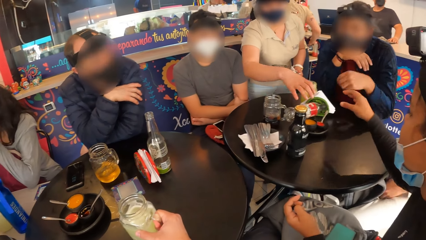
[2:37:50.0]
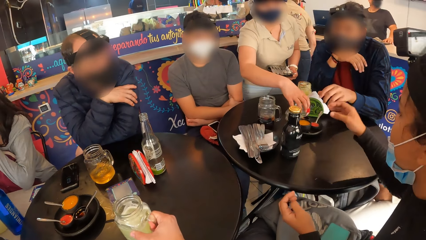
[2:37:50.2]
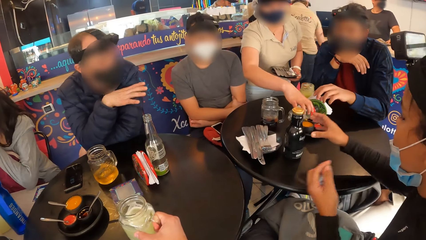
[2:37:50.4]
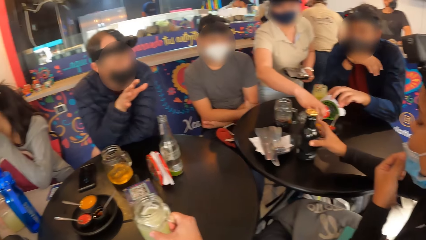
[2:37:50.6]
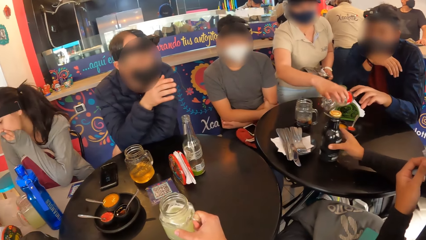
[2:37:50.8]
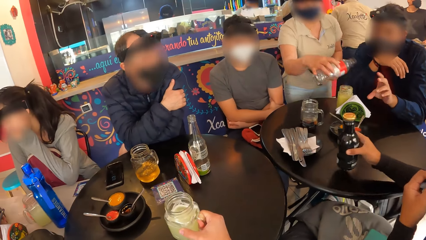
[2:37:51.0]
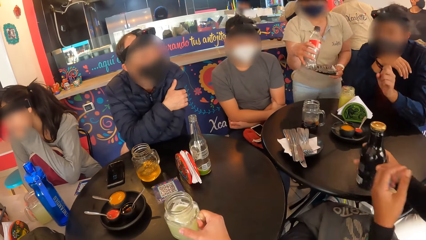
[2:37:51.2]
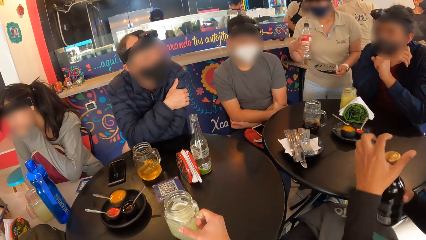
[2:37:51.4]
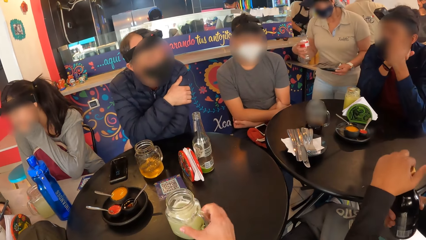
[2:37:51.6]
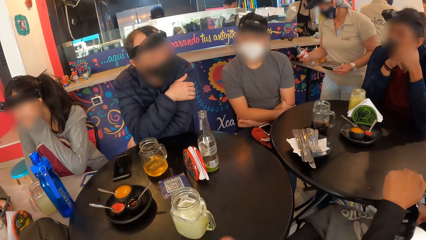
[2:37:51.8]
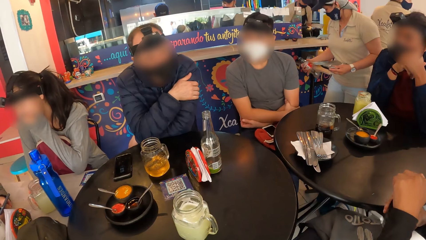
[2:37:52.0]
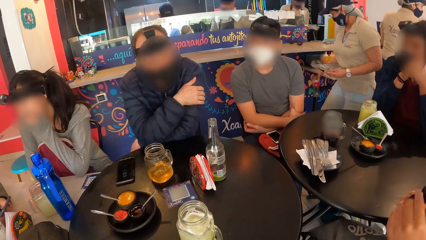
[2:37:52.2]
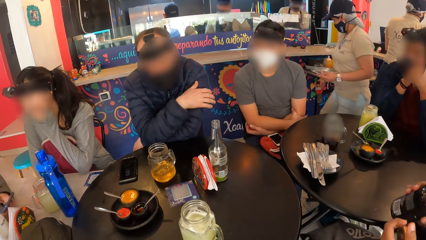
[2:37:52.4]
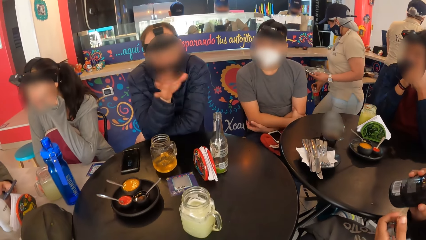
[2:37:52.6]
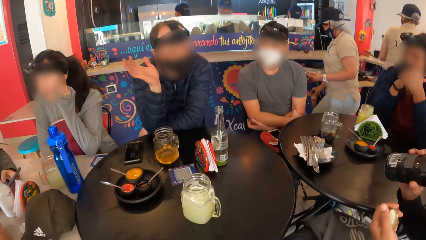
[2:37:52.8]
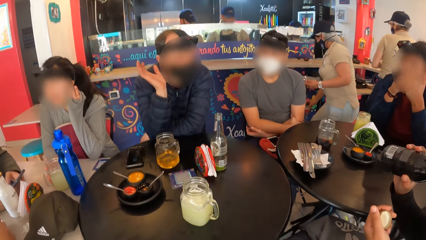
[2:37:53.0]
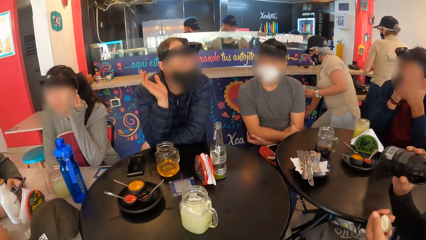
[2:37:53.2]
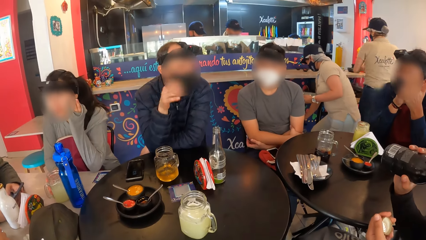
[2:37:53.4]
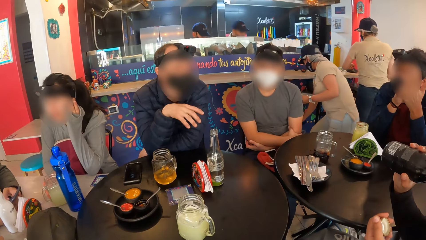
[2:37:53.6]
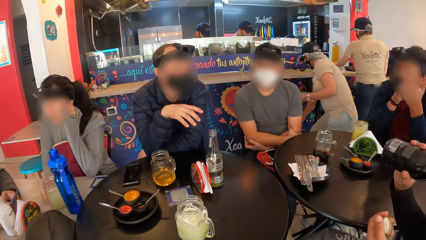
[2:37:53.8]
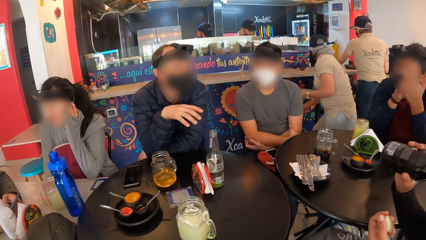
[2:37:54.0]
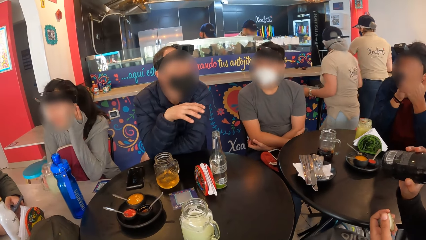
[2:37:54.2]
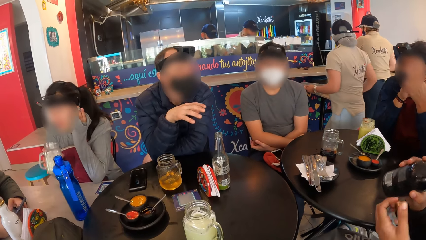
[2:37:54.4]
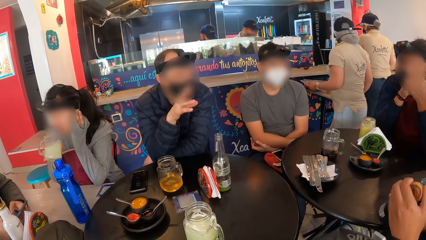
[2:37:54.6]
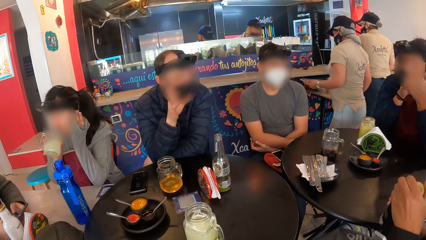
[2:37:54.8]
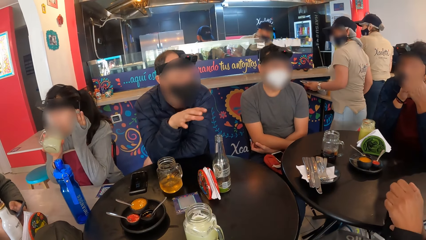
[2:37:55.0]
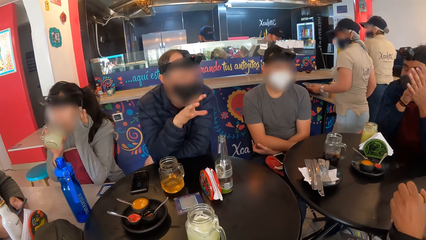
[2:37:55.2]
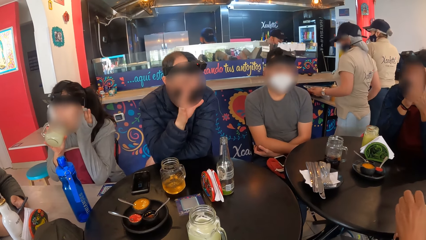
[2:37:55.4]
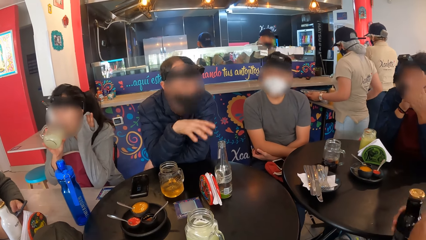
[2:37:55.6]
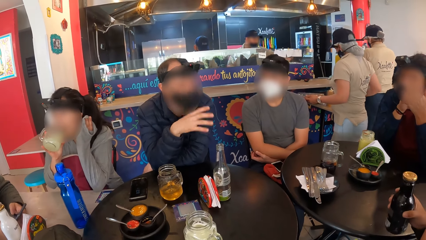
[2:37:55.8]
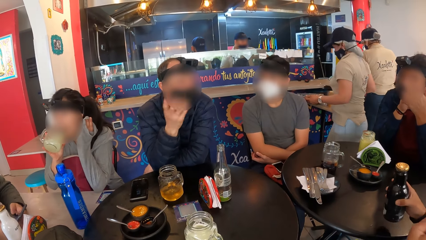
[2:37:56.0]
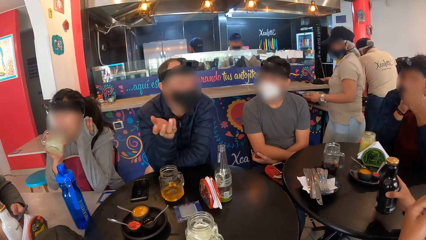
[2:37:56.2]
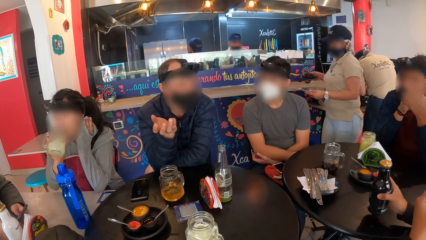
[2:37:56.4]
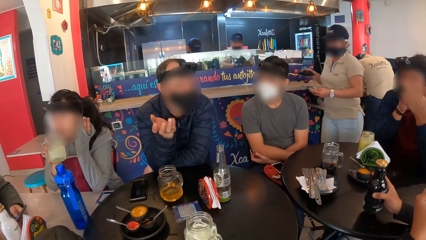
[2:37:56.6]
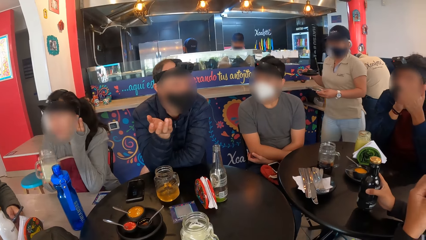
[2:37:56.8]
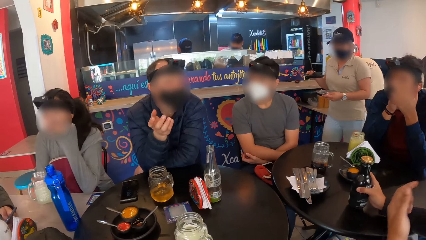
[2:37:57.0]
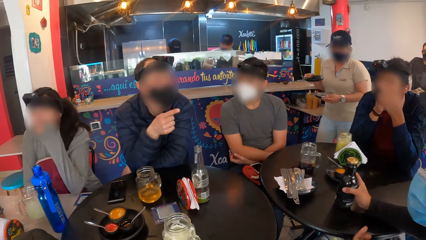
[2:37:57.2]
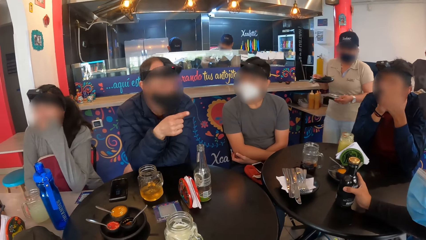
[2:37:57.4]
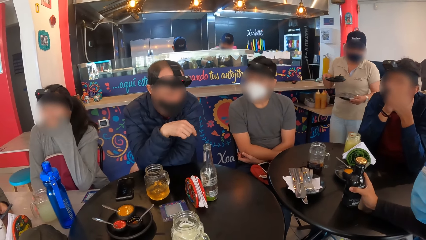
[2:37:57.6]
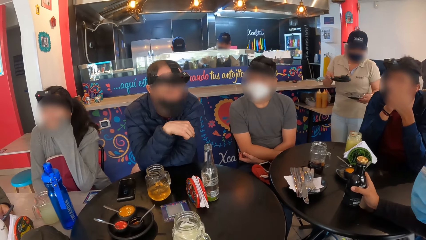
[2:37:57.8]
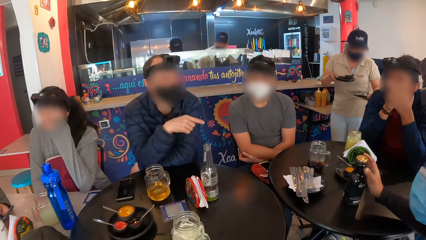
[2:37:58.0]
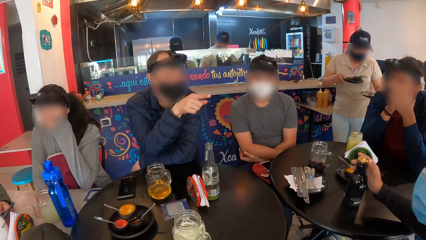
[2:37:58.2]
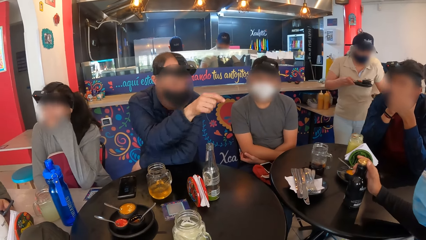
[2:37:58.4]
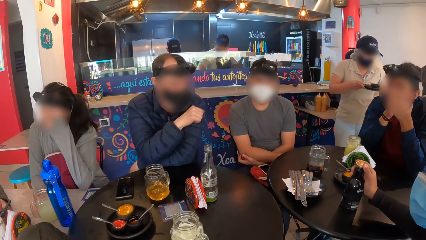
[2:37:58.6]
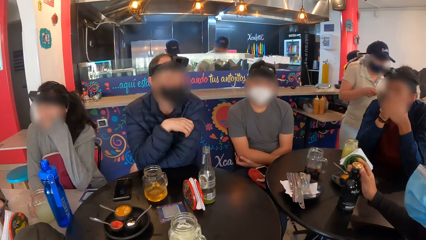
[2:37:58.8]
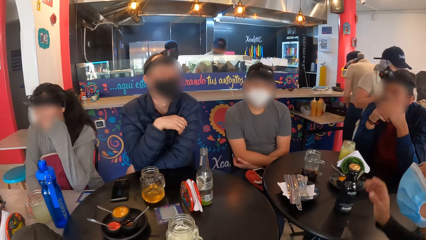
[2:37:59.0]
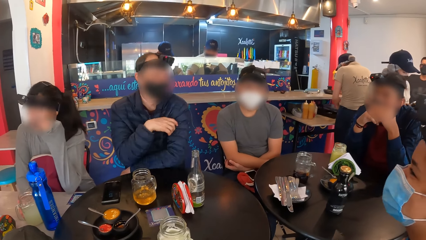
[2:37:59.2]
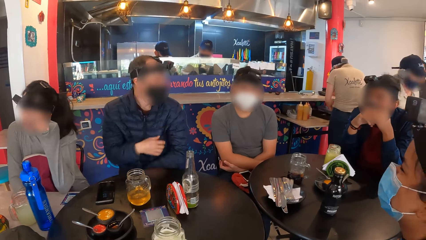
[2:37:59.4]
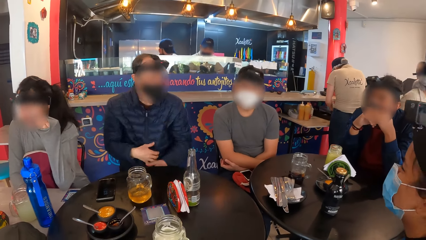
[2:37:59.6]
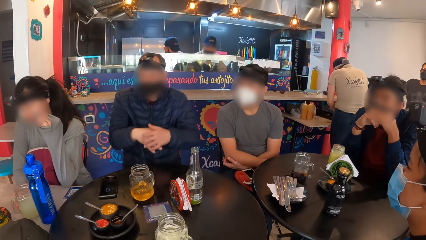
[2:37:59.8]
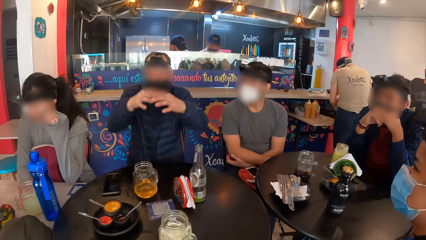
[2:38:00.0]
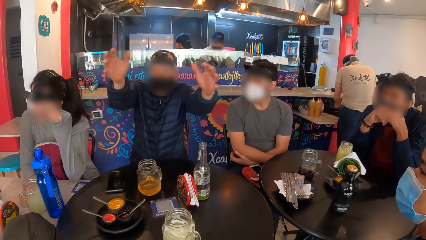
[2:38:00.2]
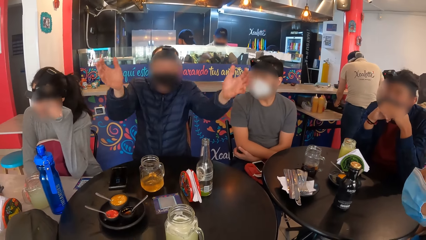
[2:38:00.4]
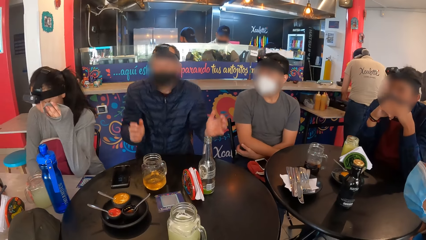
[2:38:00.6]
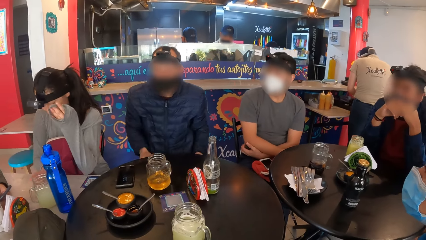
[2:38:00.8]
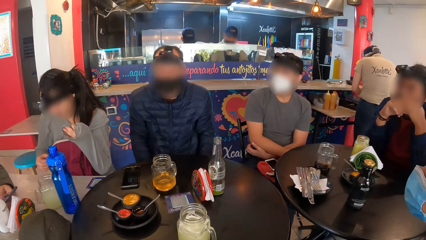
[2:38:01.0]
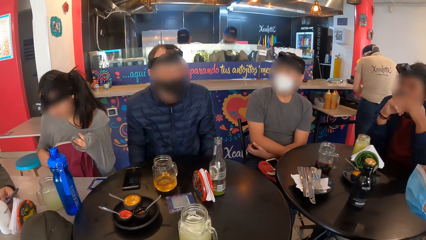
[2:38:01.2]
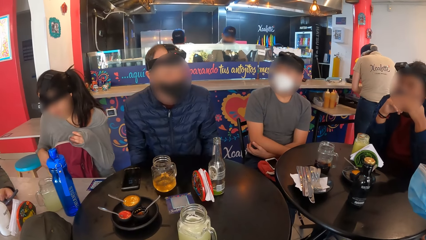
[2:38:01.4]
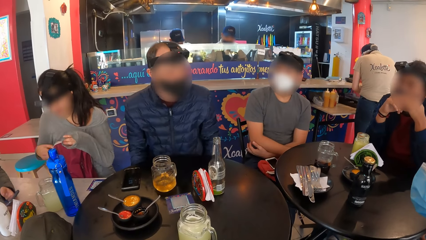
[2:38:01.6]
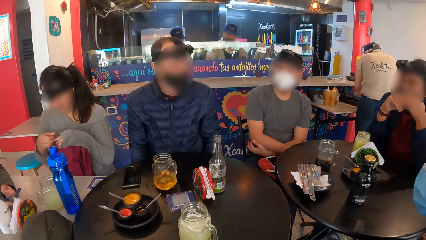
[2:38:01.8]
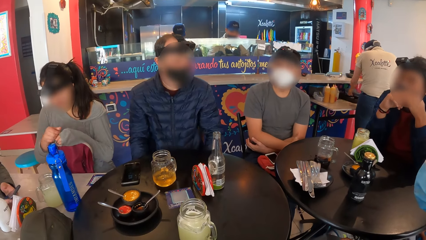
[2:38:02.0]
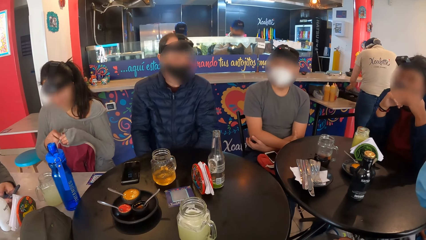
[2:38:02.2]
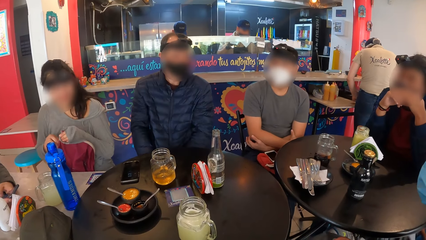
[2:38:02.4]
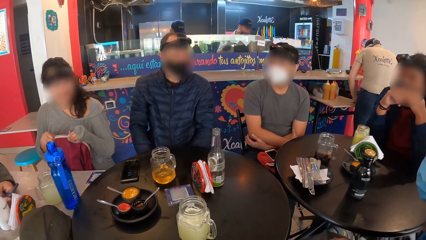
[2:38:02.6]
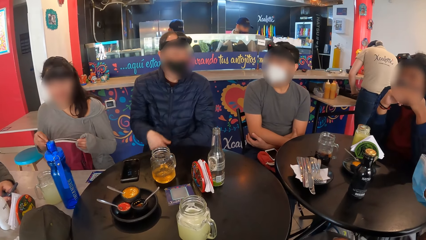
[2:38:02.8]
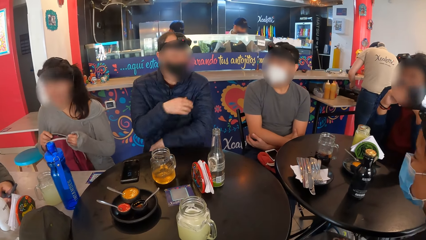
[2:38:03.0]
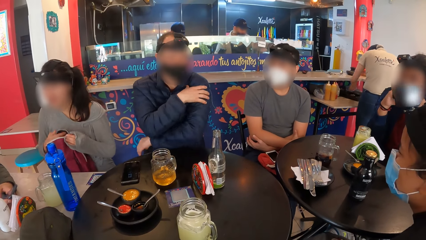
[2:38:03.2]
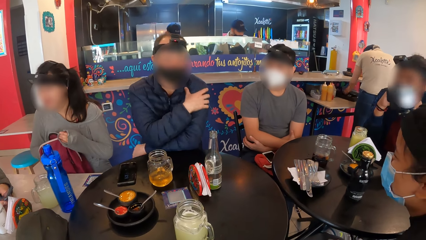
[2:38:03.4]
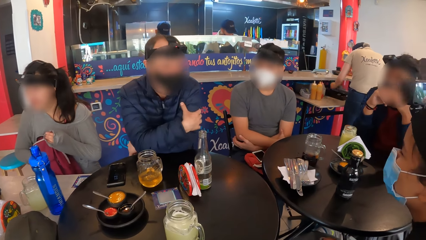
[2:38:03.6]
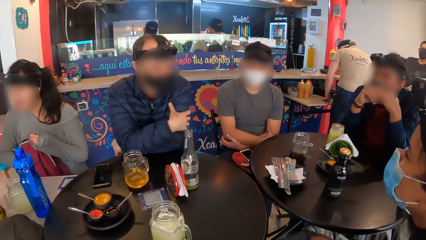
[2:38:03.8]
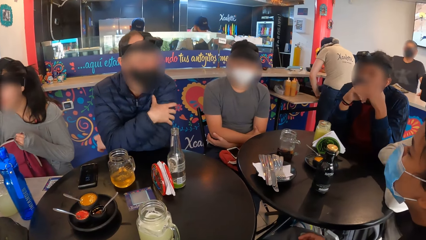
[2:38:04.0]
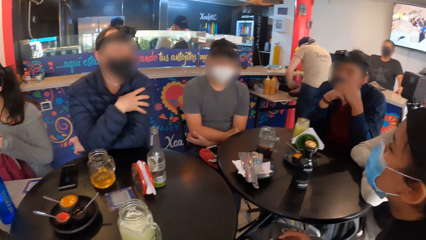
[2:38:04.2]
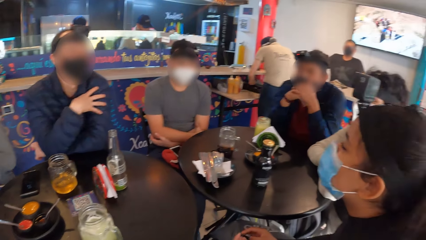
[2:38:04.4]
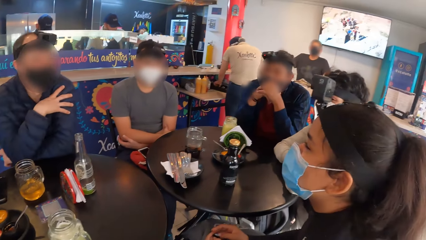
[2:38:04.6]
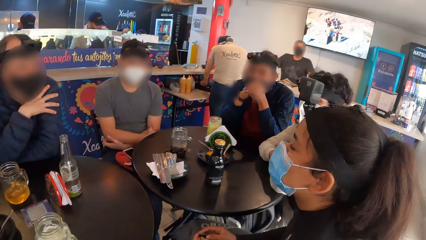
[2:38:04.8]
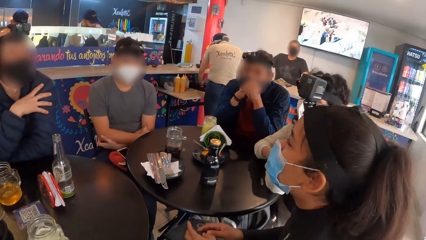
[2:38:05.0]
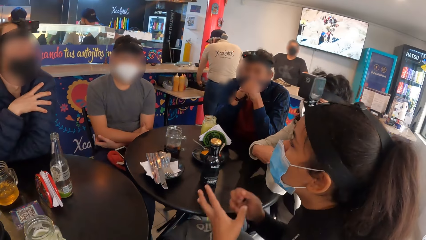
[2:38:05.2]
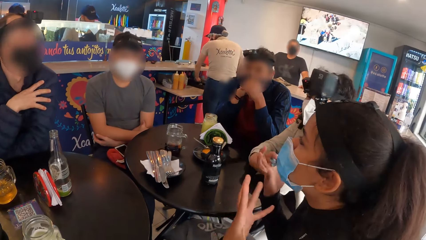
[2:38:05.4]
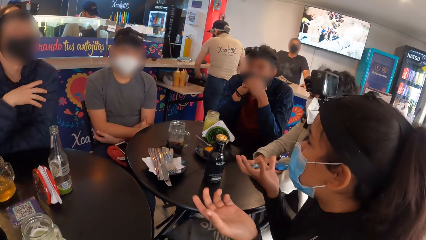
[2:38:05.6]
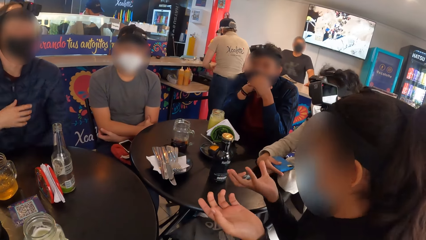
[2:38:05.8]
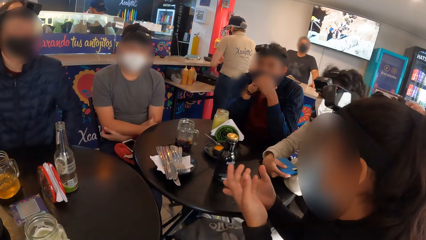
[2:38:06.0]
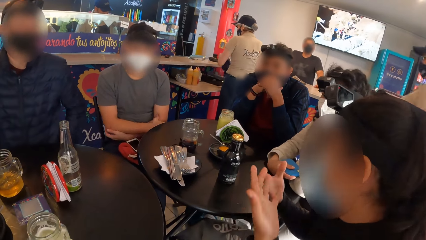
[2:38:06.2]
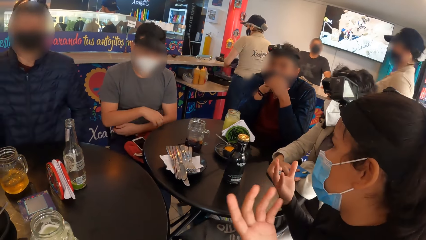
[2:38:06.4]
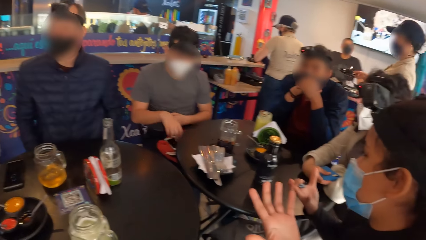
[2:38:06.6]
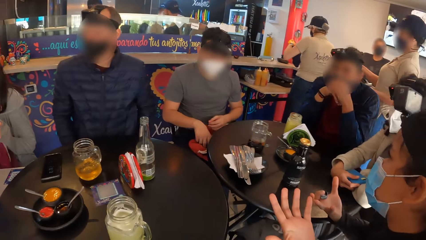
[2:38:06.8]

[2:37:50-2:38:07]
A waiter picks a bottle from the table with her right hand. A woman picks a bottle of soda from the table with her right hand and pulls down the facemask on her face with her left hand. The woman opens the bottle of soda with her left hand. The woman takes a drink from the bottle of soda in her right hand. The waiter bends. A person gestures. The waiter puts the bottle in a dustbin with her right hand. Another woman takes a drink from the cup in her right hand. The waiter picks a plate from a counter with her right hand. The first woman covers the bottle of soda with her left hand. The first woman drops the bottle of soda on the table with her right hand. The other woman drops the cup in her right hand on the table. The waiter walks around. The other woman opens a bag with both hands. The camera wearer looks around. The first woman interacts with a man. The waiter walks around.
